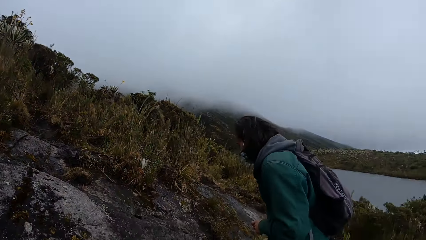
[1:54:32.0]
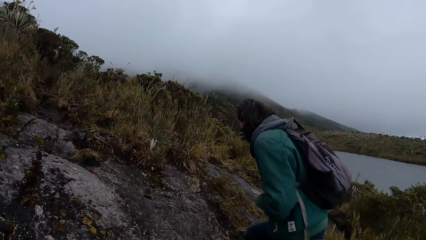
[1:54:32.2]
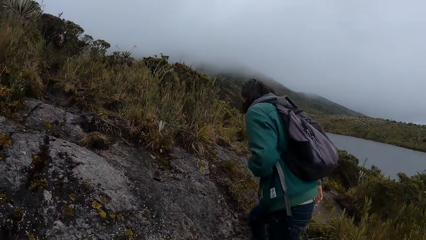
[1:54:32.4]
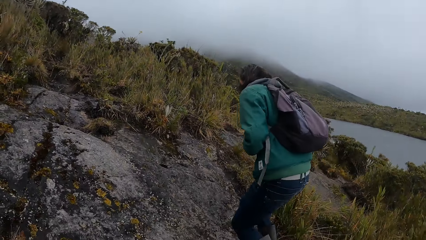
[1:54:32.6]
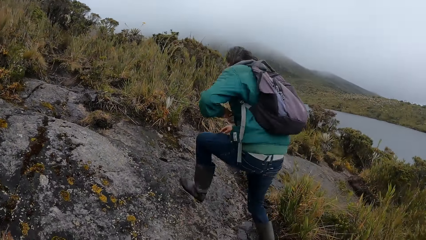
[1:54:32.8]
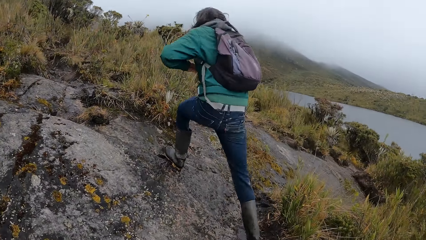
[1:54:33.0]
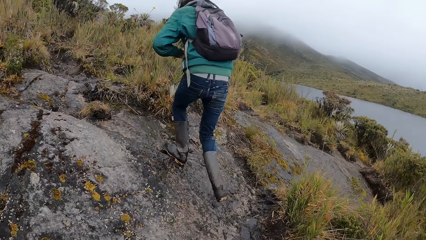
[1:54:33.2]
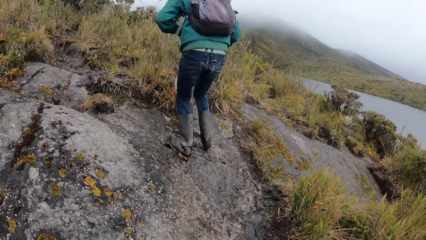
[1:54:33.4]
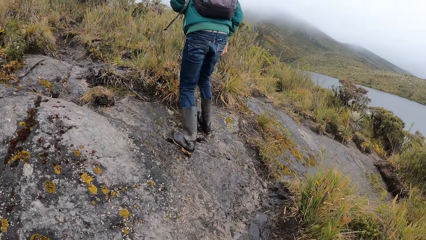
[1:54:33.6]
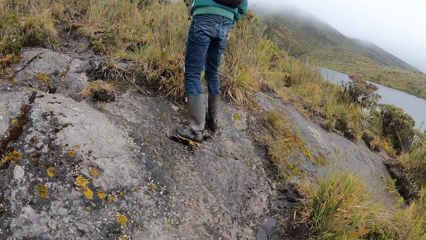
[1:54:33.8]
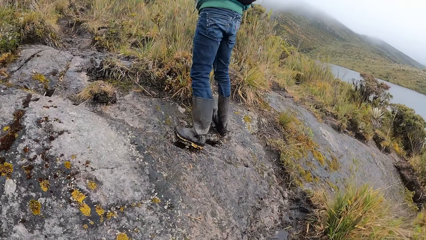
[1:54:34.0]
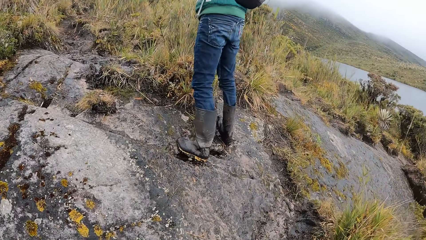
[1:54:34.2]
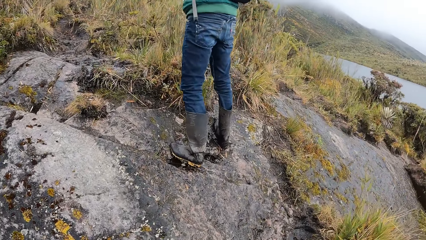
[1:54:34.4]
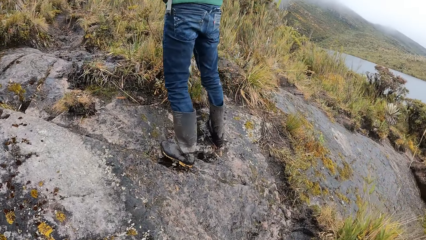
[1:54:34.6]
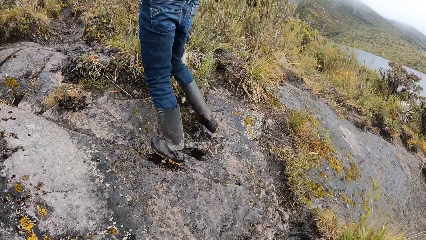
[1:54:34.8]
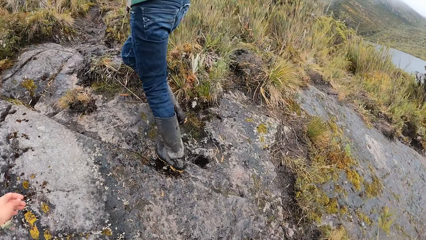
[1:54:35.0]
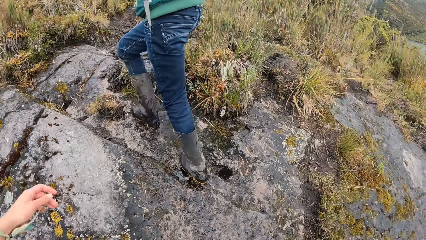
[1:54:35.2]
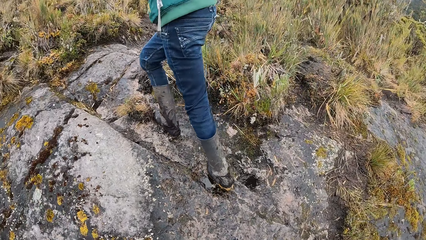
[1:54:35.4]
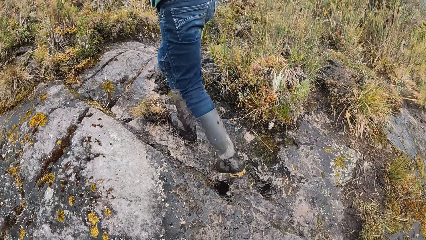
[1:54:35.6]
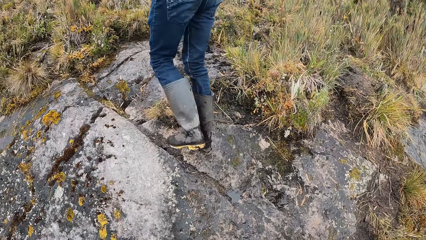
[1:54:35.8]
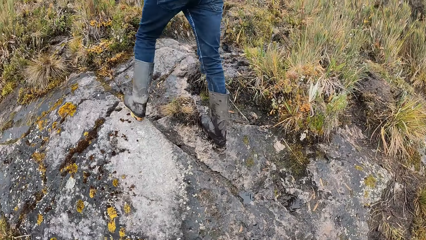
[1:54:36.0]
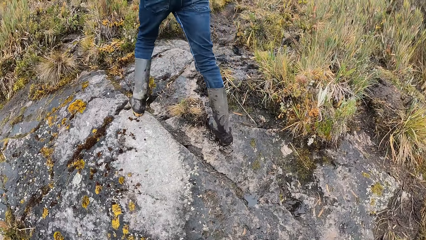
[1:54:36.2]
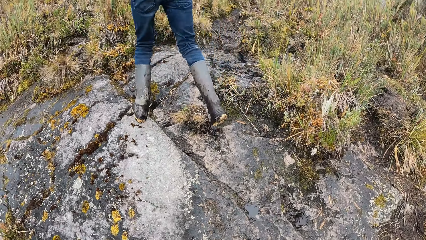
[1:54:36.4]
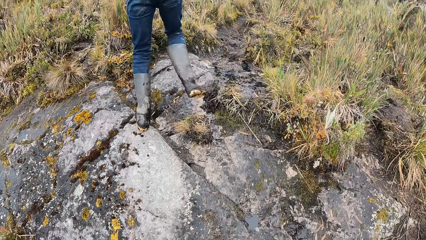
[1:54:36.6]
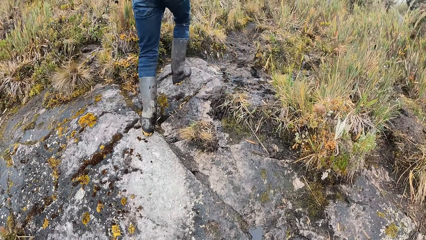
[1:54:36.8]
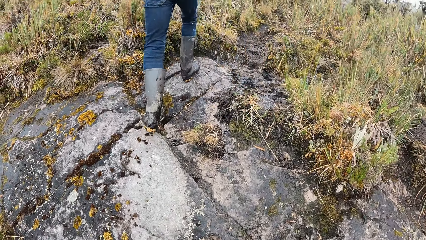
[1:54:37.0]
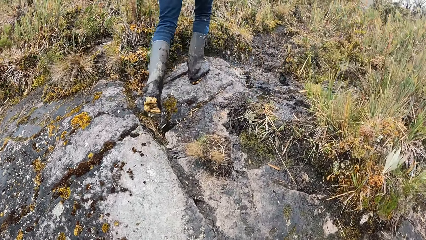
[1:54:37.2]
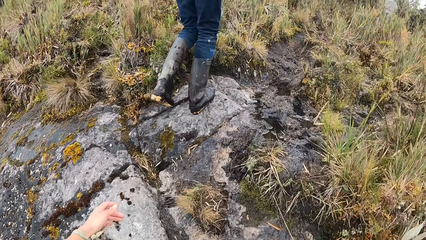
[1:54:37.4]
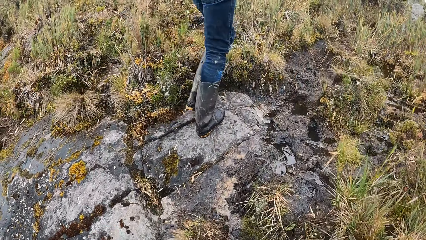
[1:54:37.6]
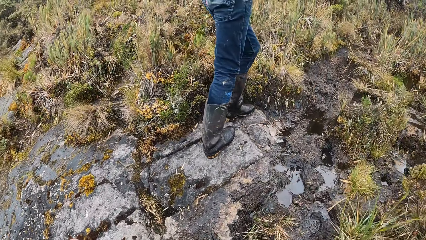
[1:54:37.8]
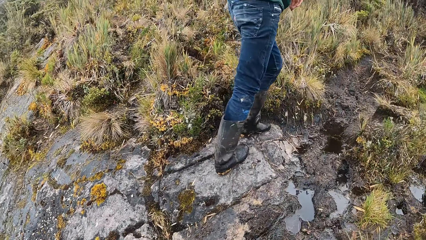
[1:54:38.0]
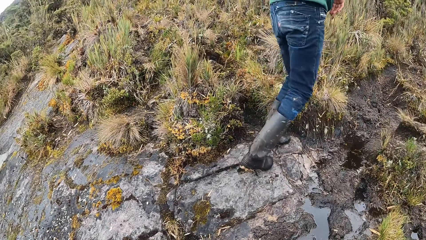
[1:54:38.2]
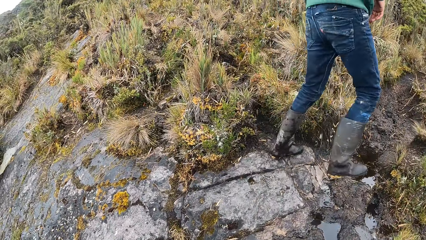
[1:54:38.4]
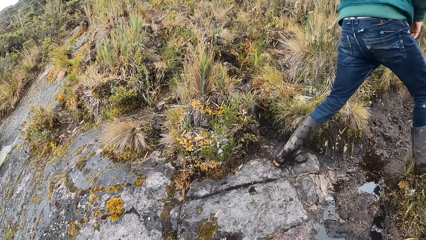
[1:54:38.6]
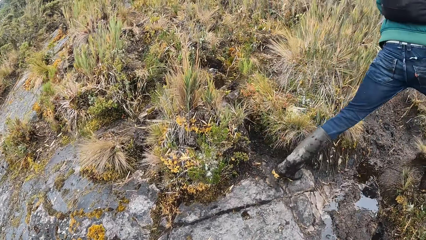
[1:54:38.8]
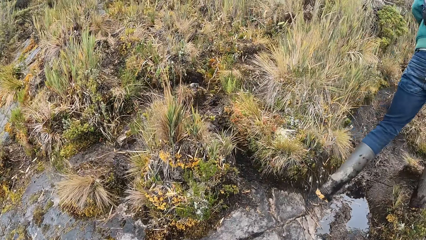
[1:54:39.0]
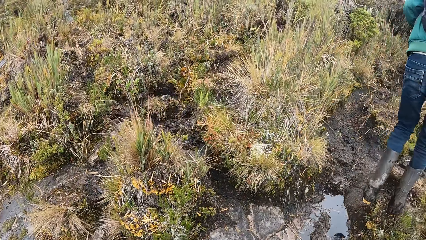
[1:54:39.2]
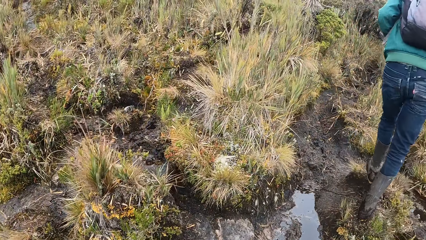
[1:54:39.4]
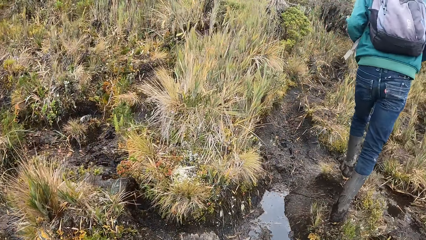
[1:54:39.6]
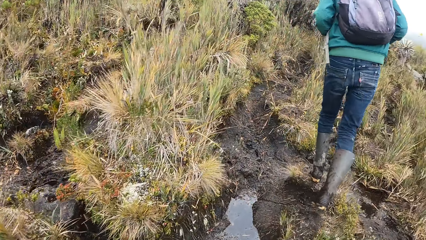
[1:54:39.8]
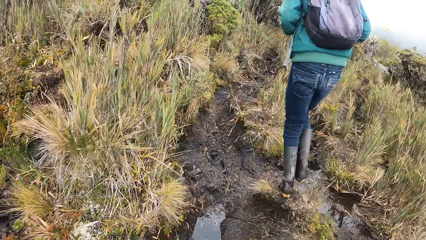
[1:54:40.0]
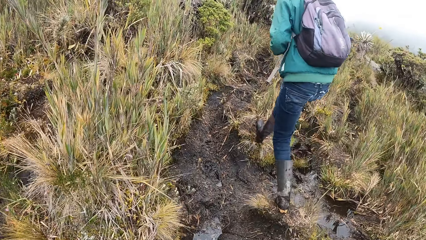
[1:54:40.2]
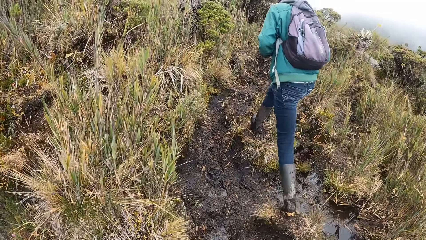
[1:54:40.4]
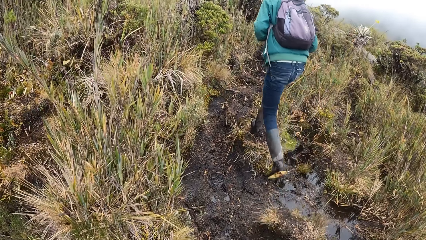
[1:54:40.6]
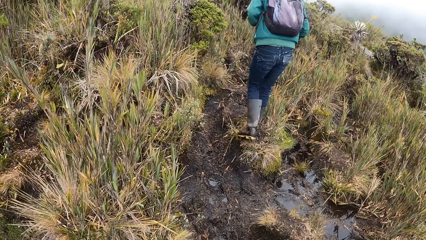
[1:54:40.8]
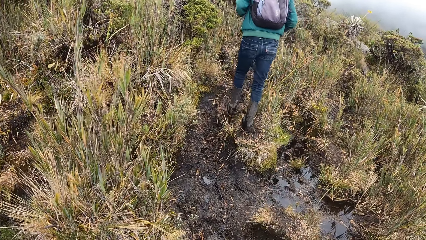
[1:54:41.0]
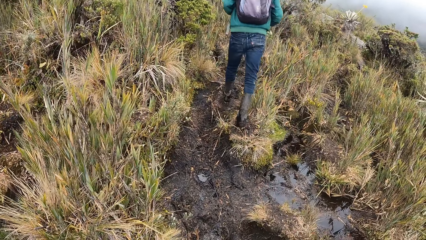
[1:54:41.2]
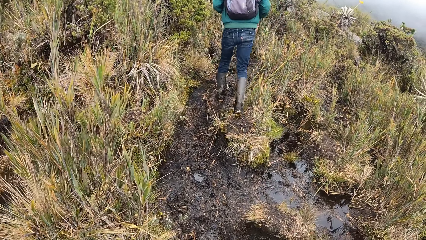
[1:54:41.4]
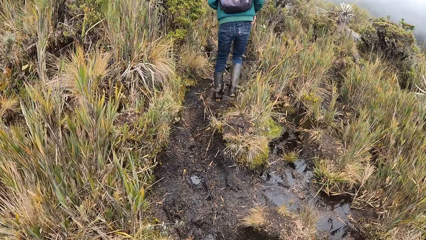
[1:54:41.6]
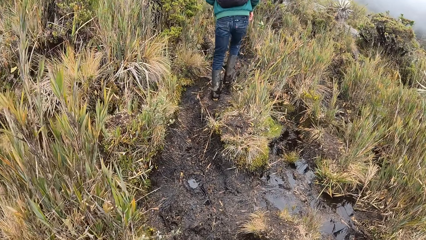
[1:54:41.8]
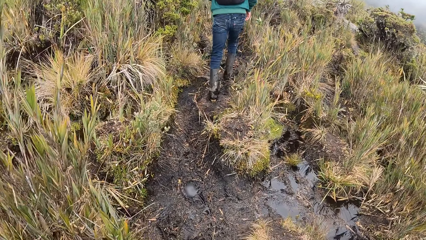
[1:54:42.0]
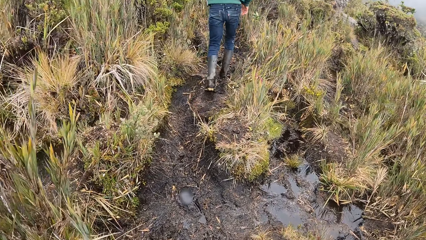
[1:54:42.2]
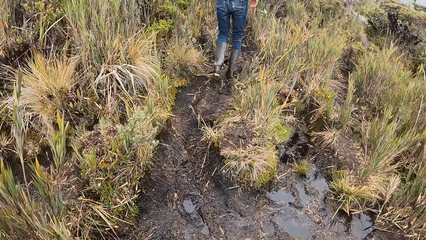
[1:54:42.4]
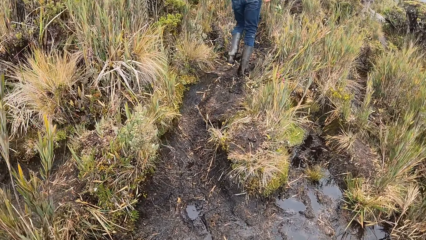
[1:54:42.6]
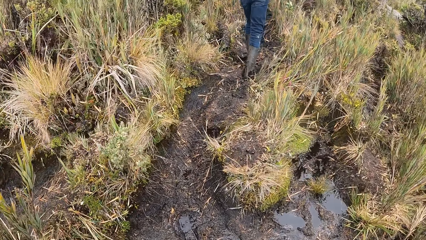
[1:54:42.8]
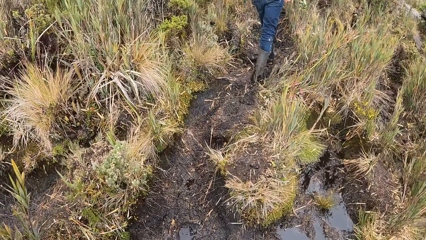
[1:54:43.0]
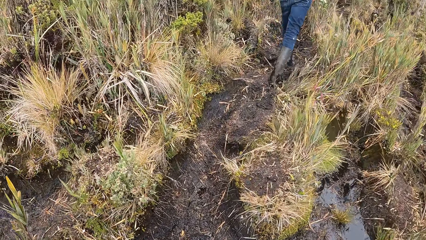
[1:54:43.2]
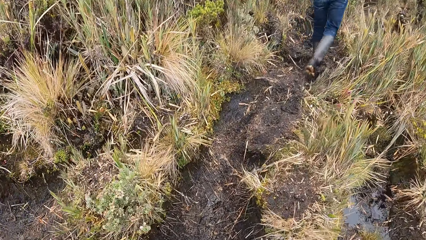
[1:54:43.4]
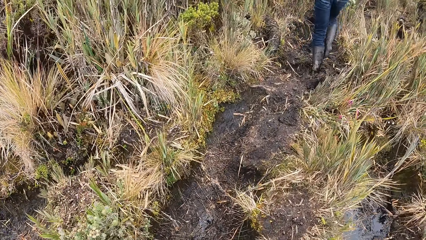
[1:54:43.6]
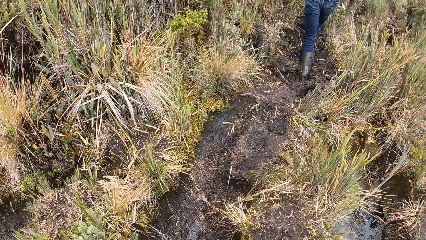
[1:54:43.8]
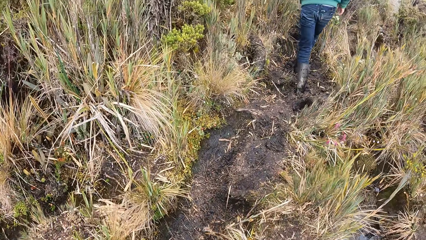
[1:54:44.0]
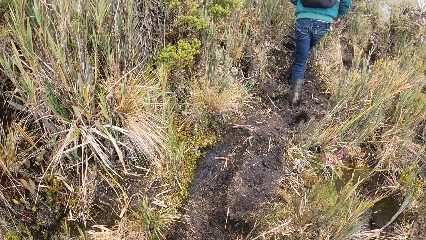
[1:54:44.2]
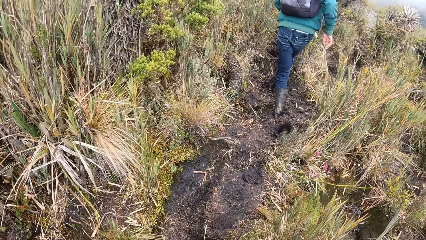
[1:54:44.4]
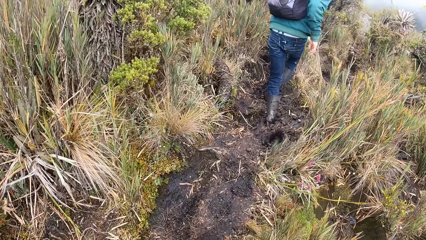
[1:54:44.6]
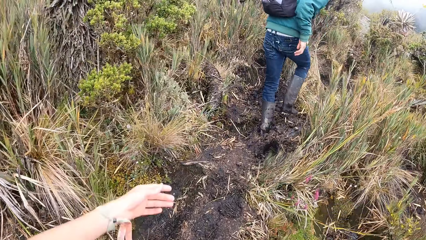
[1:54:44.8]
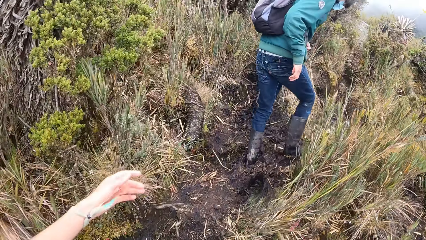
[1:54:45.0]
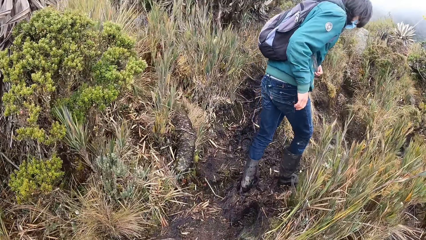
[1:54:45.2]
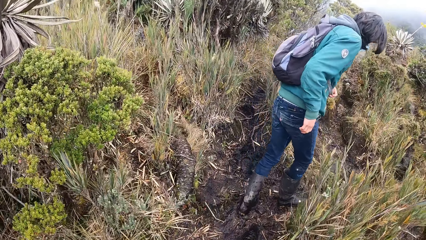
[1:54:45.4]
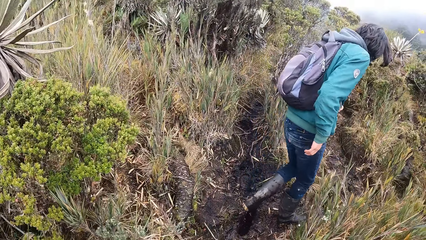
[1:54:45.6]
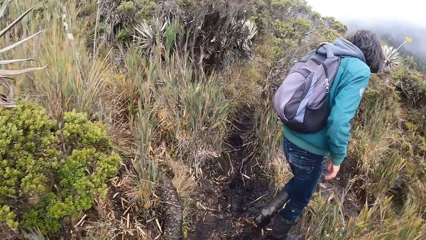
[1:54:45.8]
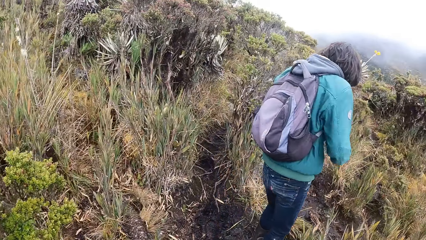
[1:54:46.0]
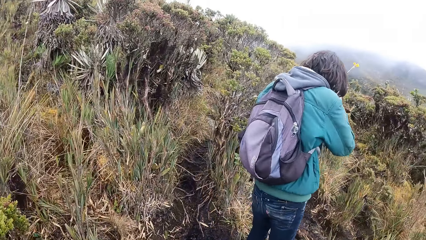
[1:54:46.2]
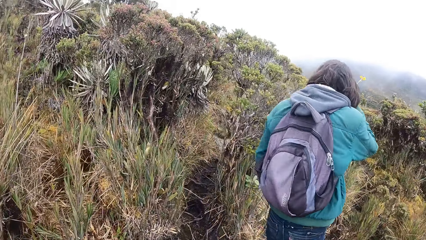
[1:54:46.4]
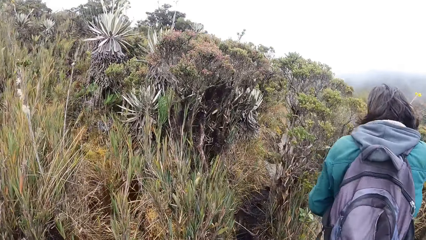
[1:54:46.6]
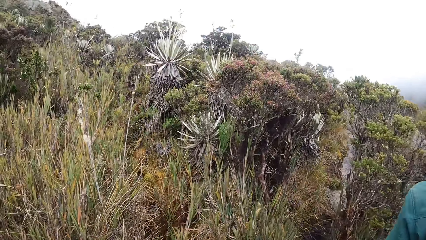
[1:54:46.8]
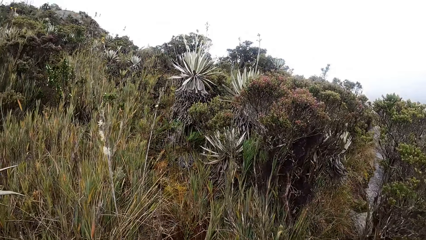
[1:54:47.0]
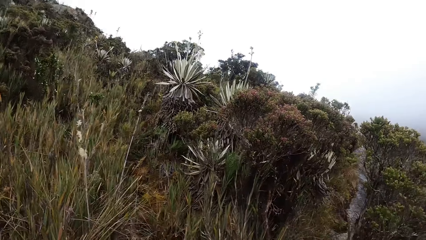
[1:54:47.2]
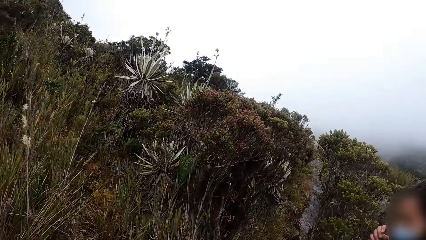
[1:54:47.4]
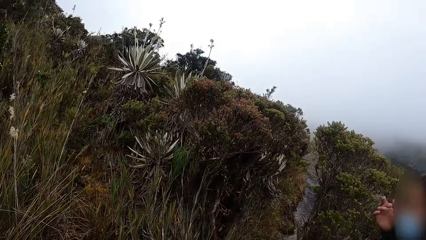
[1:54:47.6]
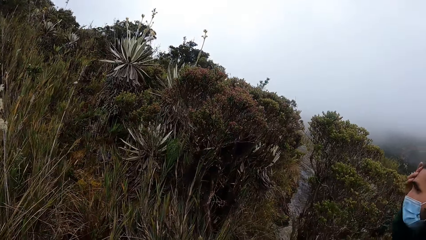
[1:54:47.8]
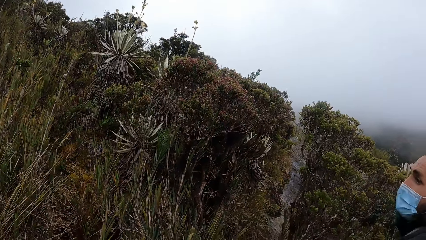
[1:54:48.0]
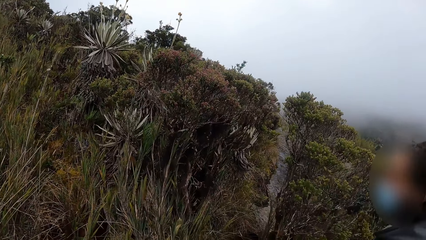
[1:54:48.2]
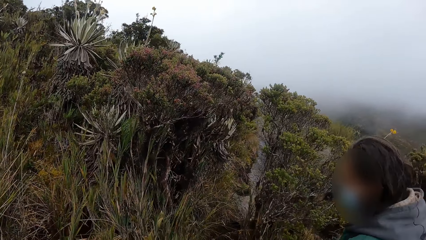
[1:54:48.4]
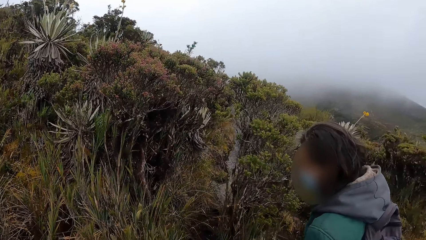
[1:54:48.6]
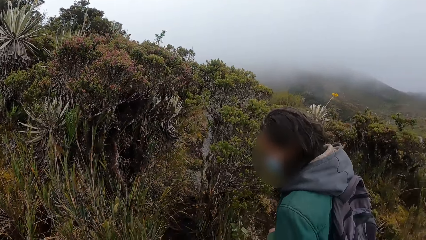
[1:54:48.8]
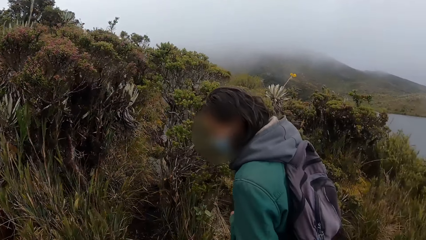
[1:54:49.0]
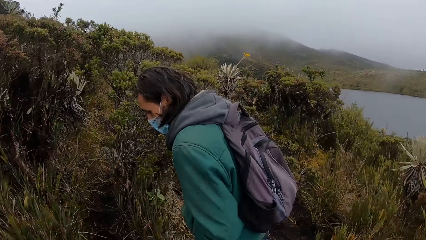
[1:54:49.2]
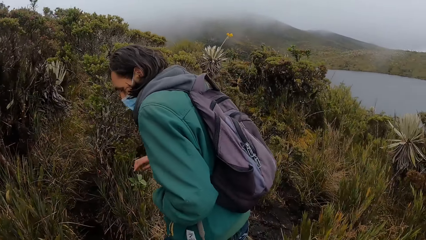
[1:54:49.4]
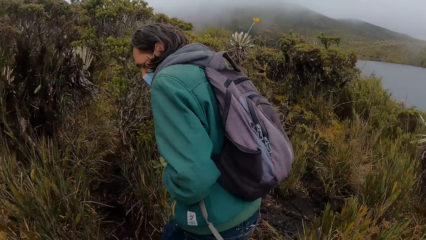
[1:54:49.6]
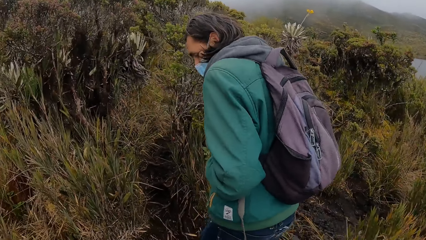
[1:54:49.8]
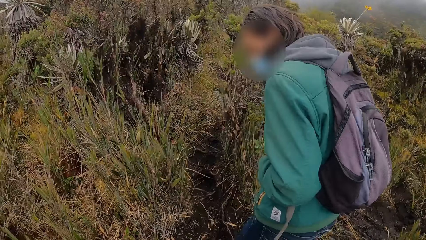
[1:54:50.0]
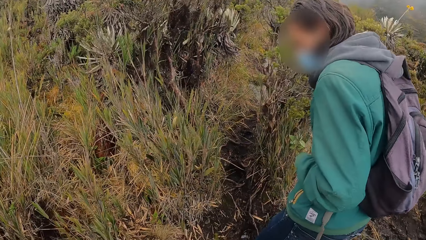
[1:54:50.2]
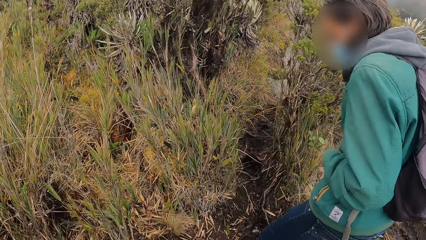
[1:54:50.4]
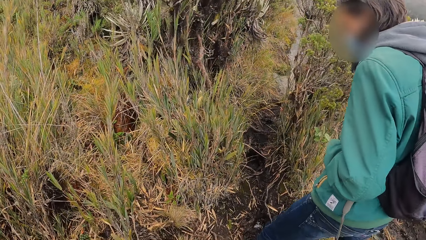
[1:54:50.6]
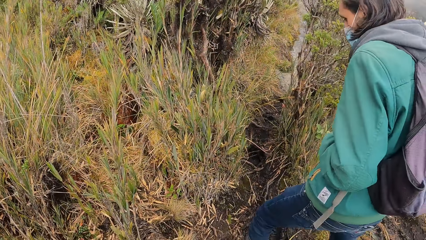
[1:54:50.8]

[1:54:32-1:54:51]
The camera wearer looks around and walks around the mountains. They converse with a man.
